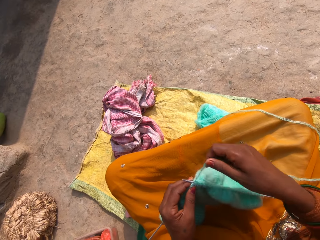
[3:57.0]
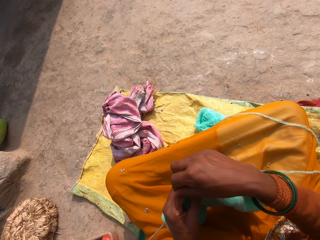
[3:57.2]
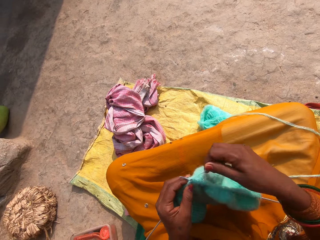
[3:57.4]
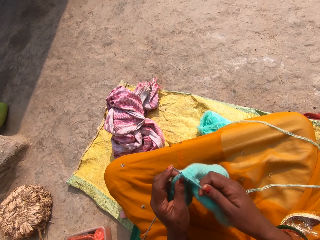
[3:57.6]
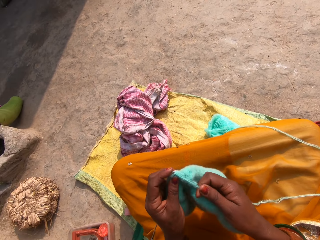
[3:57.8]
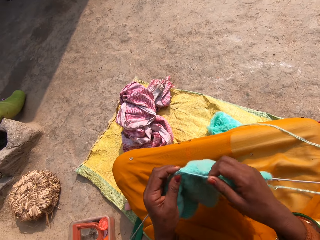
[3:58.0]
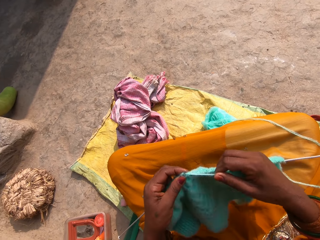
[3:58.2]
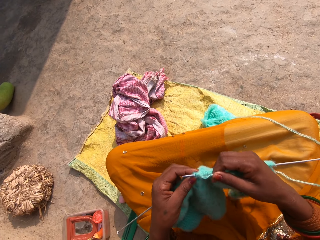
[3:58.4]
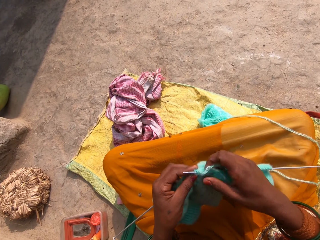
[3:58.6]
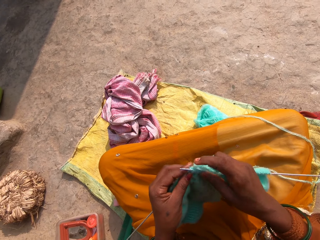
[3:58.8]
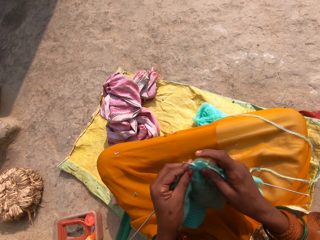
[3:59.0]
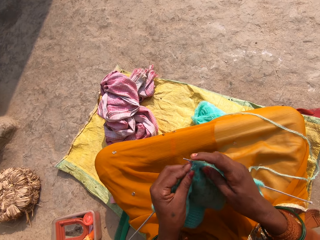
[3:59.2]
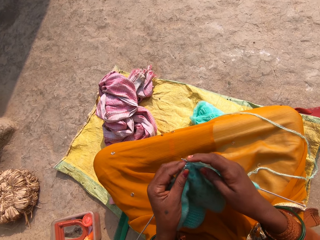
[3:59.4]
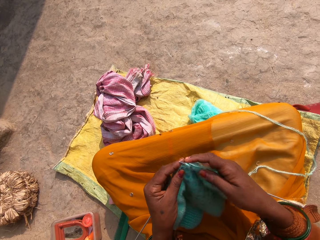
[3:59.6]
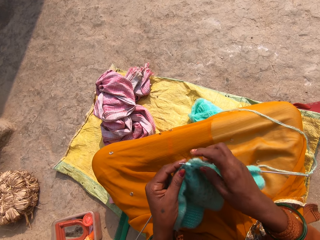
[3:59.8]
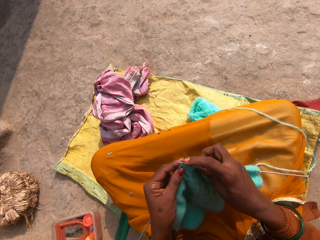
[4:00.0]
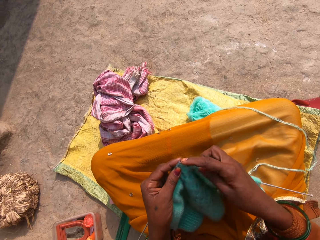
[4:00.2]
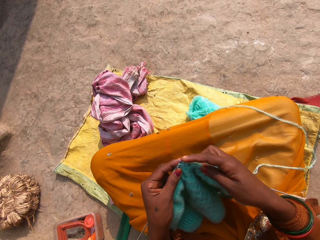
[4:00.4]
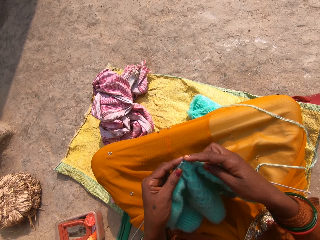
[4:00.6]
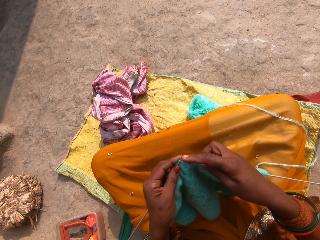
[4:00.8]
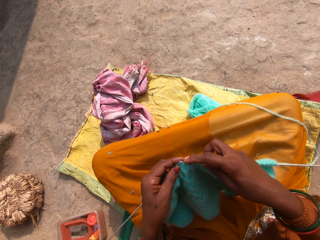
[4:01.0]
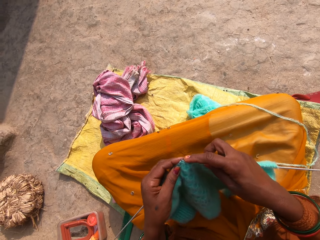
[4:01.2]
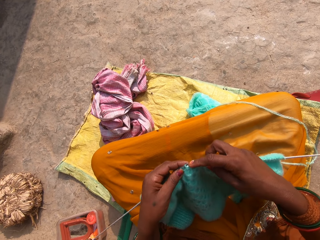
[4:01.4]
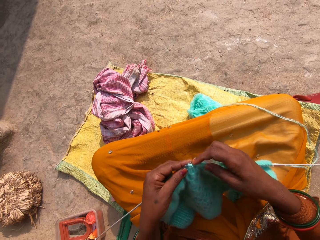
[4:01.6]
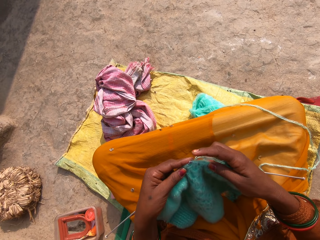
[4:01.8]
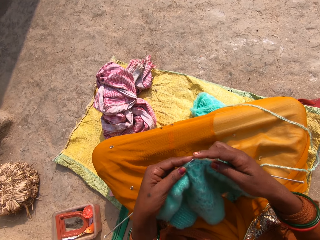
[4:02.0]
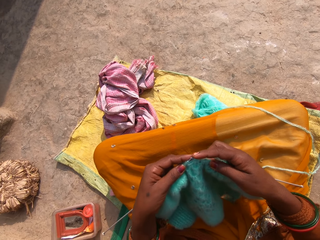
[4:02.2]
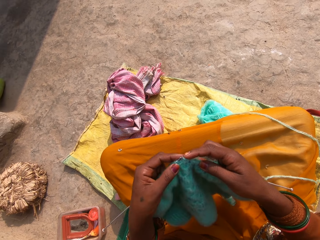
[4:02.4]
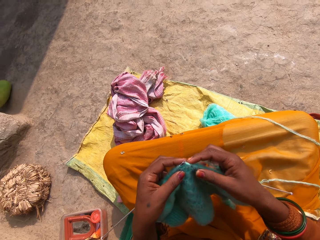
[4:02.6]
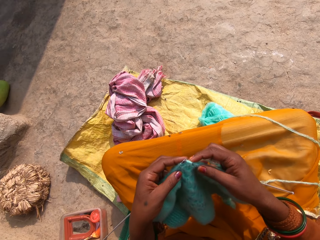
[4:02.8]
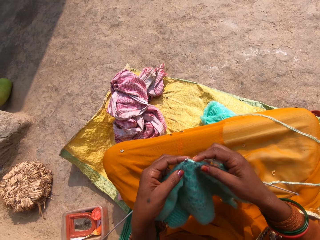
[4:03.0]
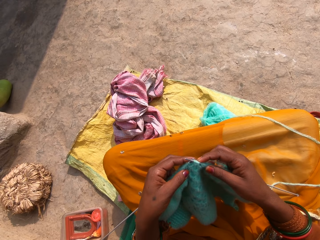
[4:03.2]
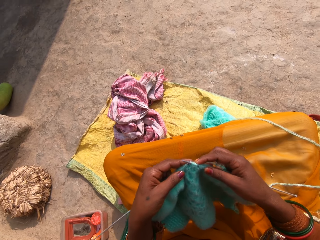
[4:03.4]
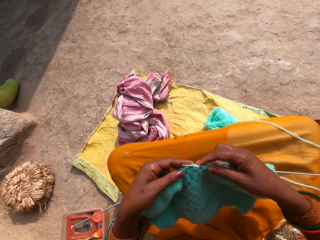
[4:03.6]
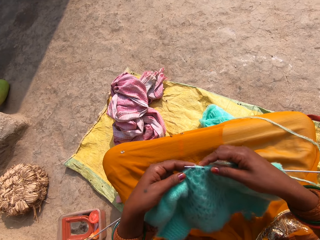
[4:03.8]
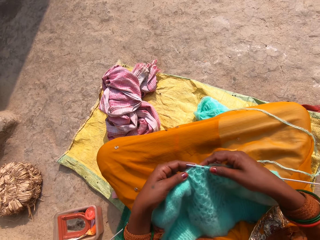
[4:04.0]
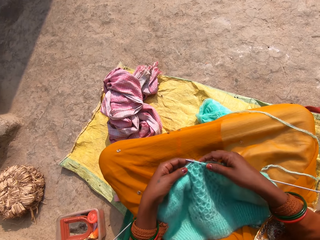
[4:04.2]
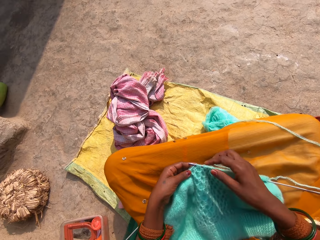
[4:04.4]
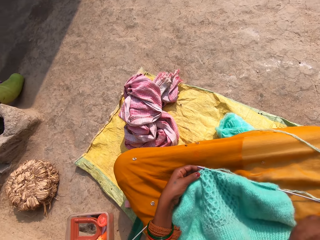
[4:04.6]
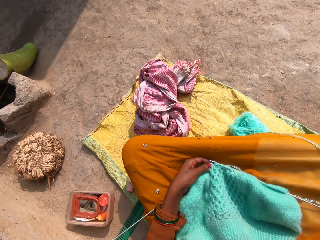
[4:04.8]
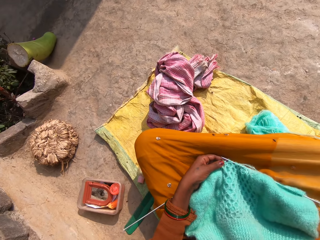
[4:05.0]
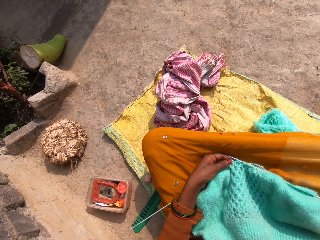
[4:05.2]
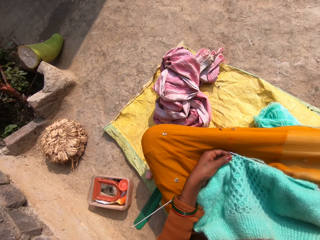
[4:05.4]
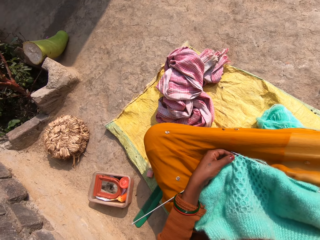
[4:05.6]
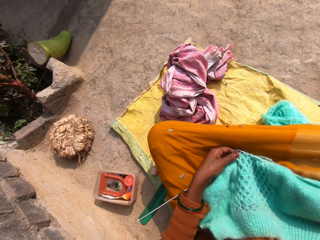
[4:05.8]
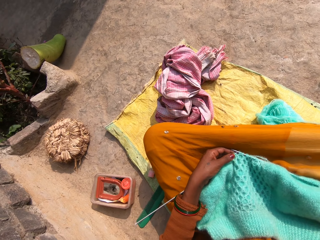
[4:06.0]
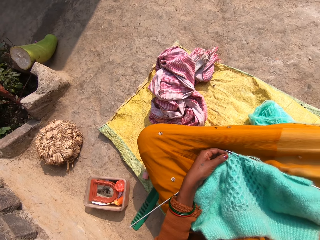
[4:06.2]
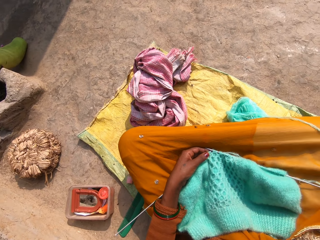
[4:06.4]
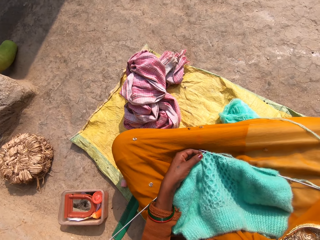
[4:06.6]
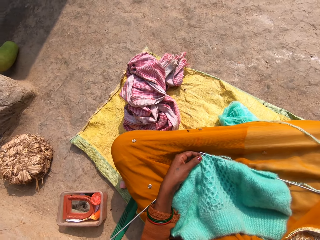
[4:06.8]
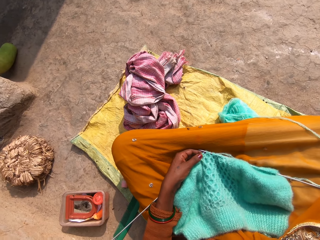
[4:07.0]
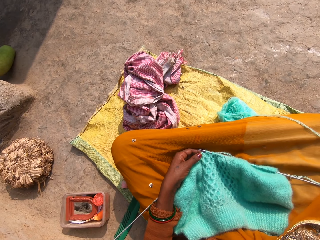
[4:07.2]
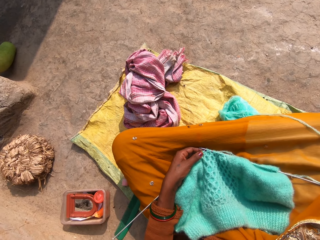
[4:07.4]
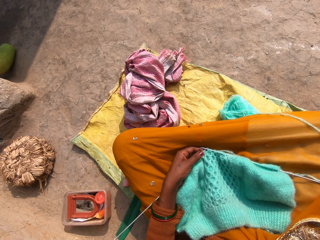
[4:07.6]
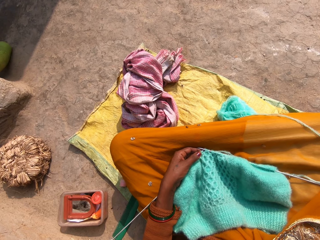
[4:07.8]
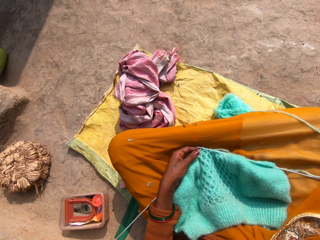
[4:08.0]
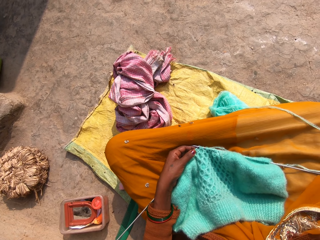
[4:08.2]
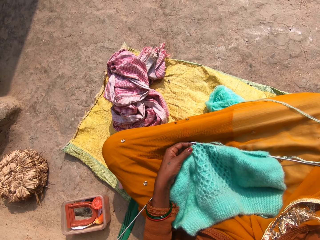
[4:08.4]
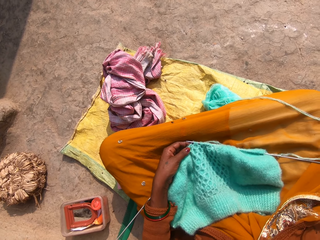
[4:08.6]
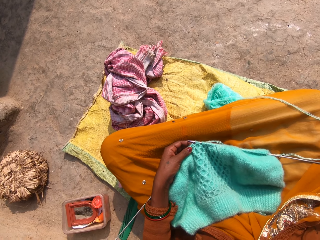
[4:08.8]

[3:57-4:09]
The camera wearer rolls the knitting wool on the straight needle. She knits the fabric using the straight needle. She raises her right hand to her face. She fixes the camera.

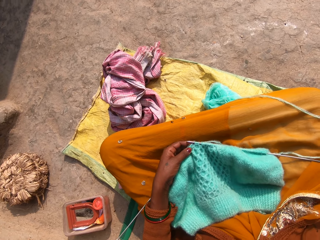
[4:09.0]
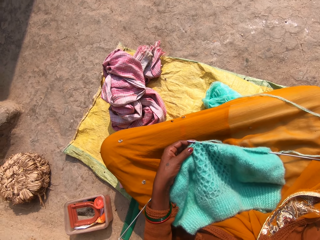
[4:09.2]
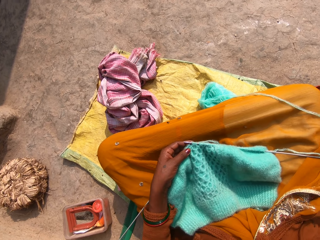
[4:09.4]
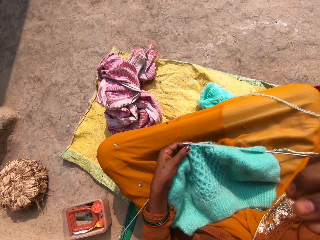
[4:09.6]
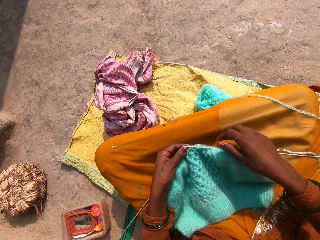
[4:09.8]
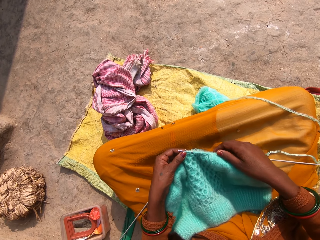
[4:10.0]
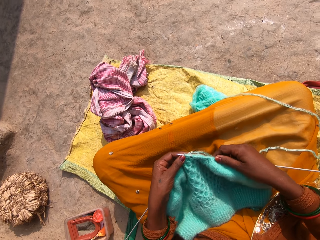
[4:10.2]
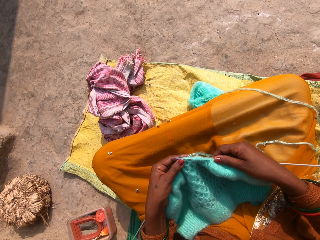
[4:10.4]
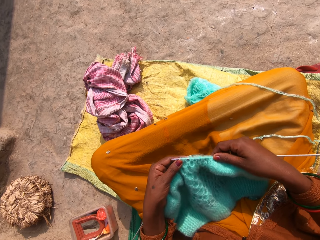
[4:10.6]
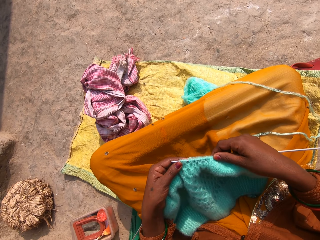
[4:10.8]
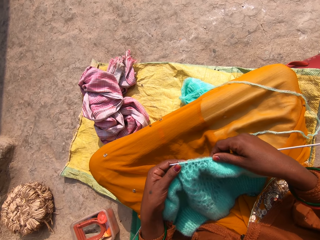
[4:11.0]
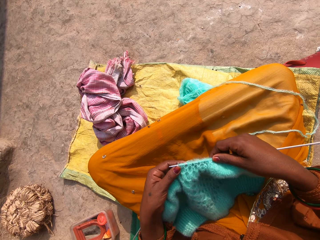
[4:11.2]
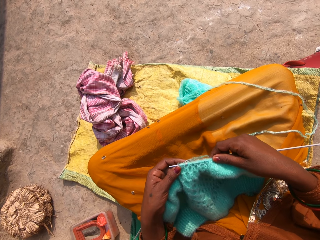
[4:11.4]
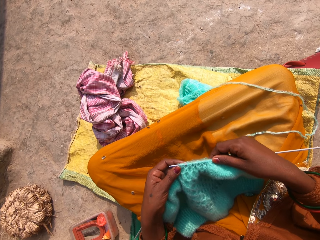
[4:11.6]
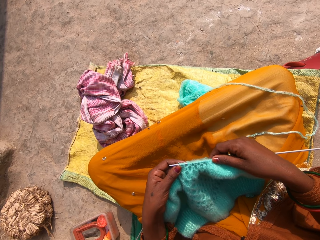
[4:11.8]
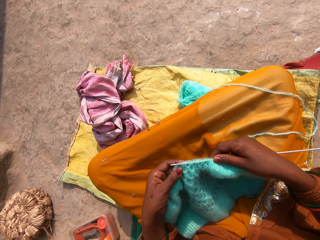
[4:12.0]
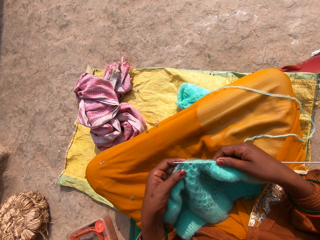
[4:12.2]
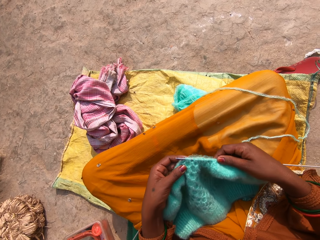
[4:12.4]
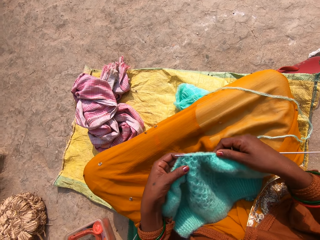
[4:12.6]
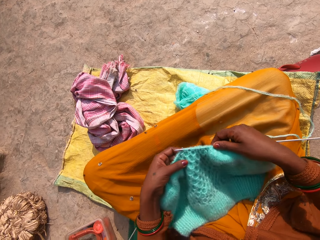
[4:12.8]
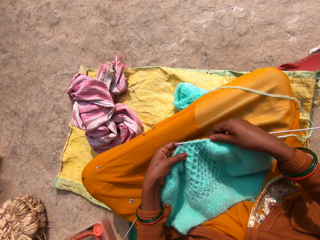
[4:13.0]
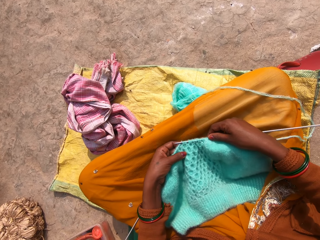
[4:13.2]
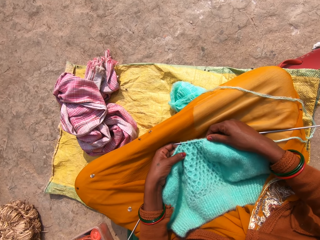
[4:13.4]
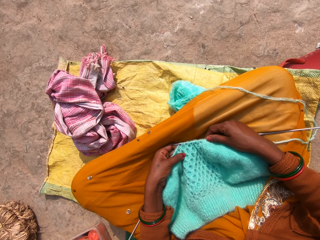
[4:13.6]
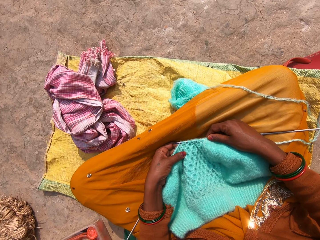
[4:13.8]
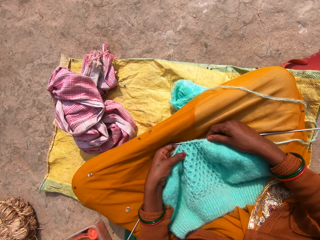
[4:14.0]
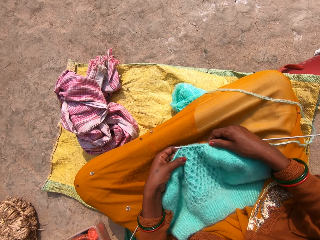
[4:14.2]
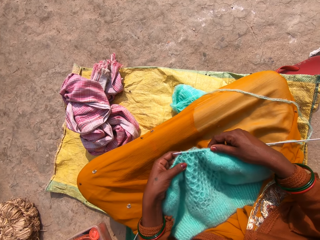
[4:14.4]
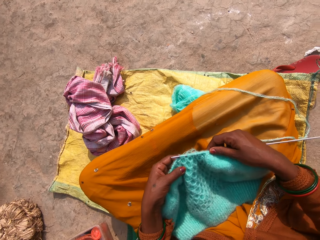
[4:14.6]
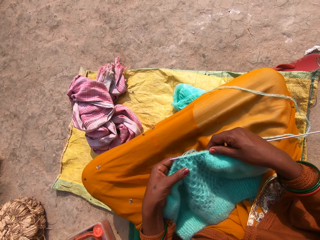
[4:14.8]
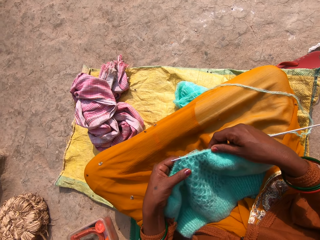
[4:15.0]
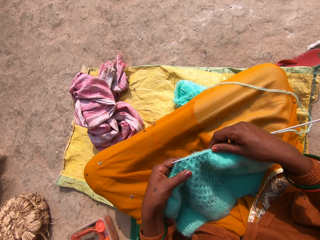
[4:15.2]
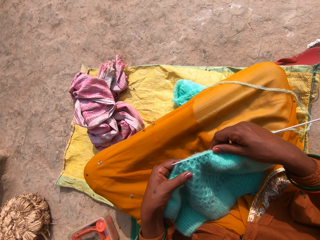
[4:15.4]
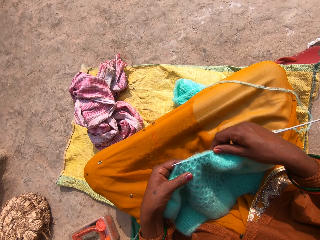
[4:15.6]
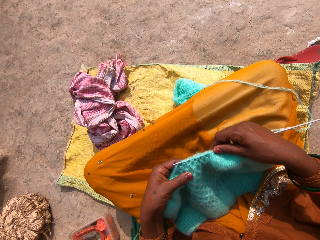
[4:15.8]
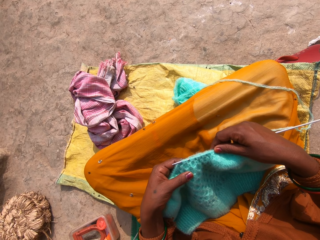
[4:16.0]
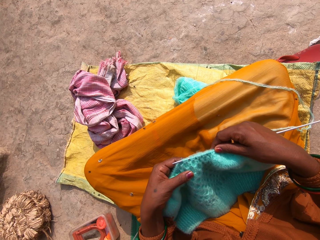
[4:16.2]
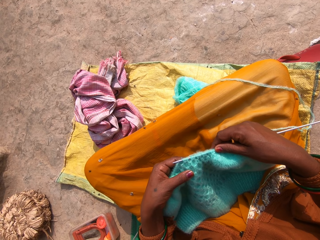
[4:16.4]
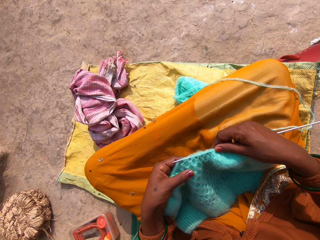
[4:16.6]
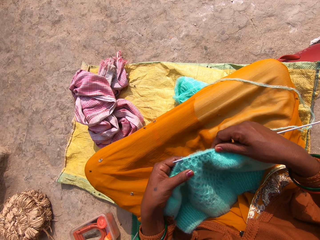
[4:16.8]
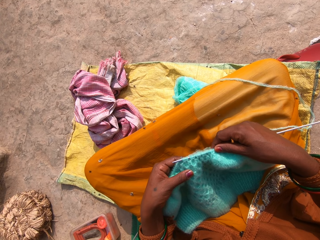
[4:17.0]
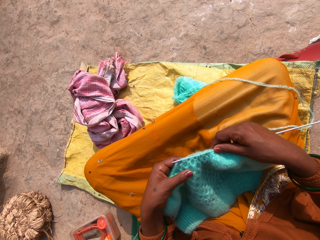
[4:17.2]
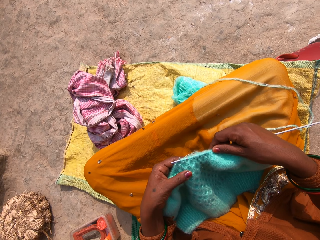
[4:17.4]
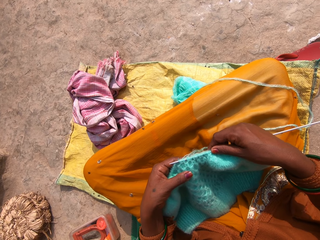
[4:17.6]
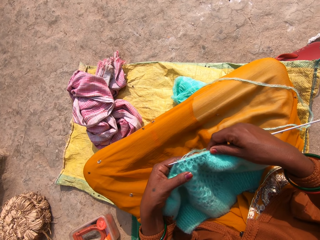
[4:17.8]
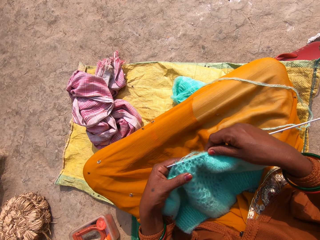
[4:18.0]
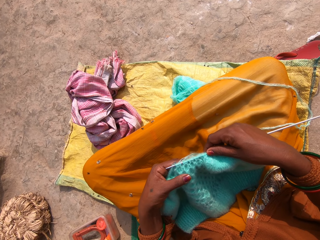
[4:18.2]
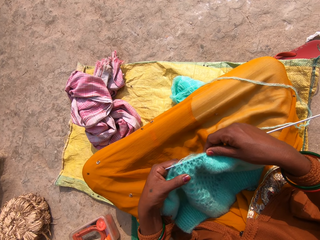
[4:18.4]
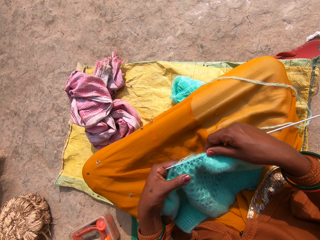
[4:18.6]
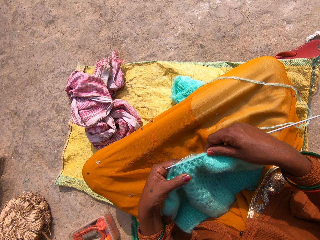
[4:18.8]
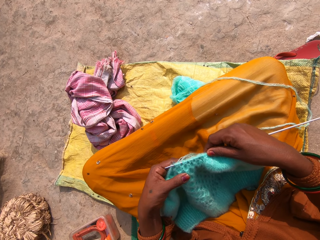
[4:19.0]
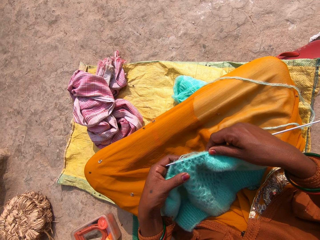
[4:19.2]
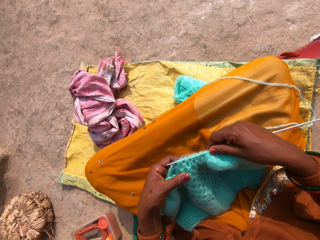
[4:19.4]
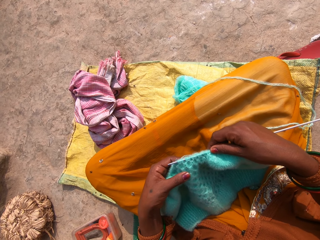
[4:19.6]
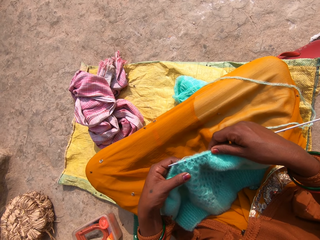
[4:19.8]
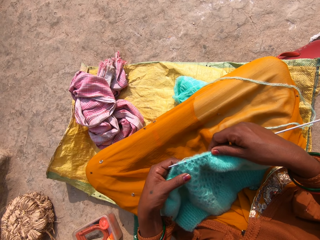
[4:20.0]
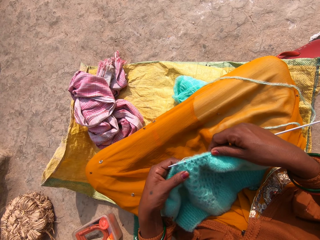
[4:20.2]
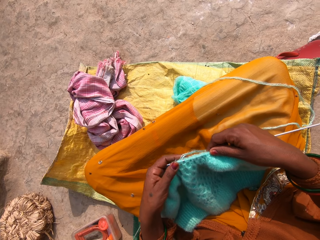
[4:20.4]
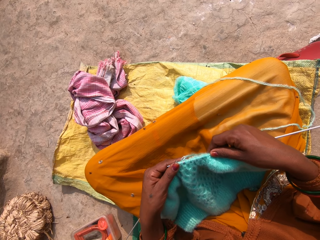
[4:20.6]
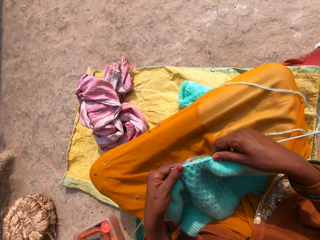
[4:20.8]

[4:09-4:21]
The camera wearer touches the fabric. She holds the fabric and knitting pins. She places the fabric on her lap. She moves the fabric. She holds up the fabric.
